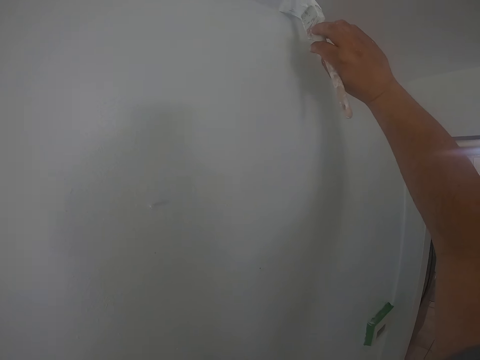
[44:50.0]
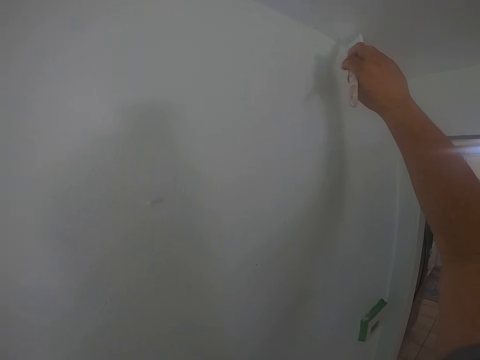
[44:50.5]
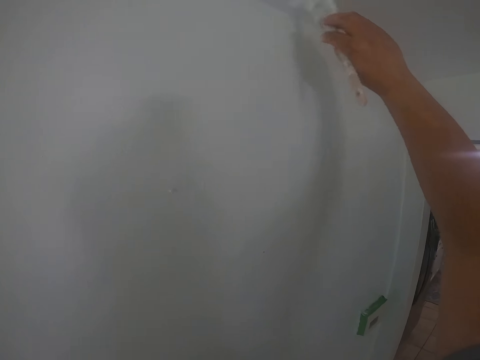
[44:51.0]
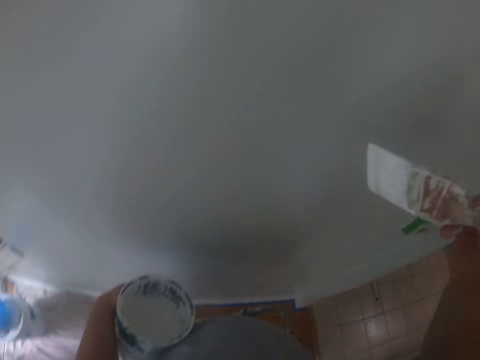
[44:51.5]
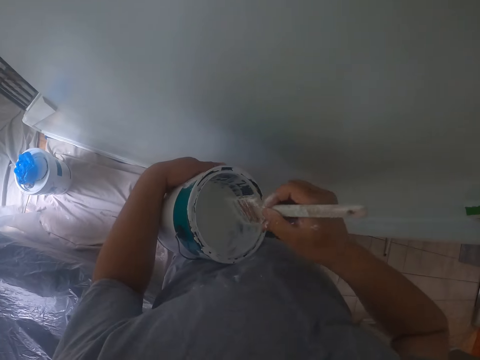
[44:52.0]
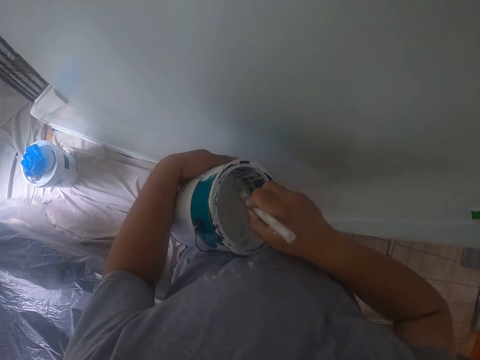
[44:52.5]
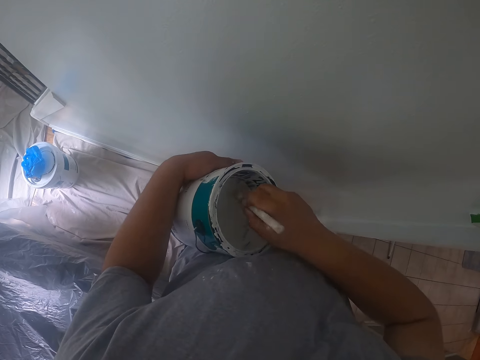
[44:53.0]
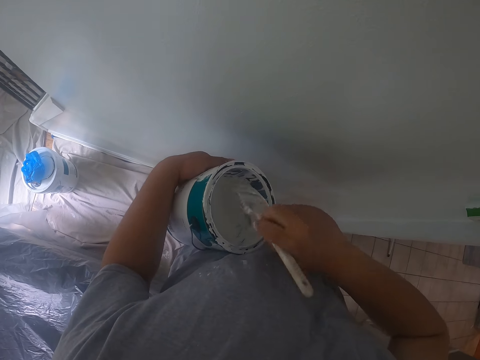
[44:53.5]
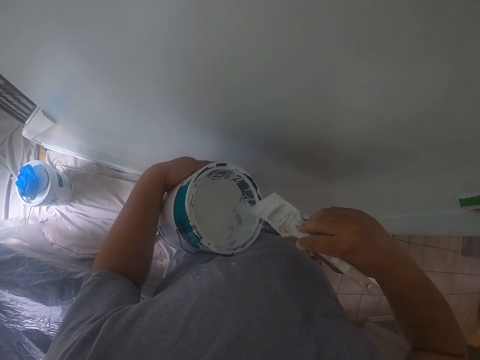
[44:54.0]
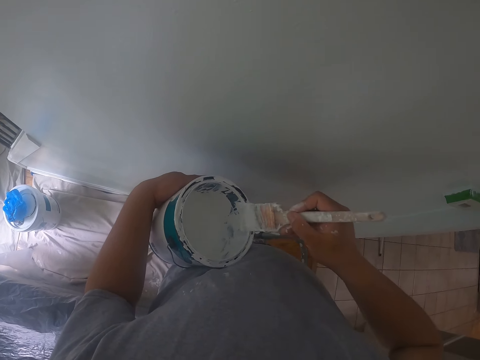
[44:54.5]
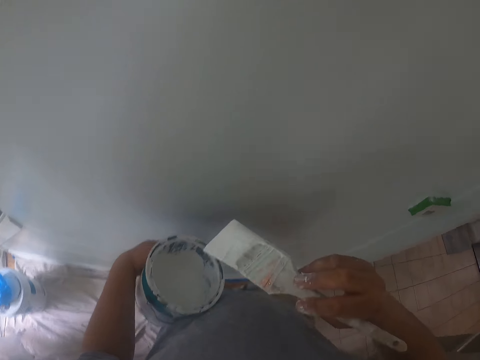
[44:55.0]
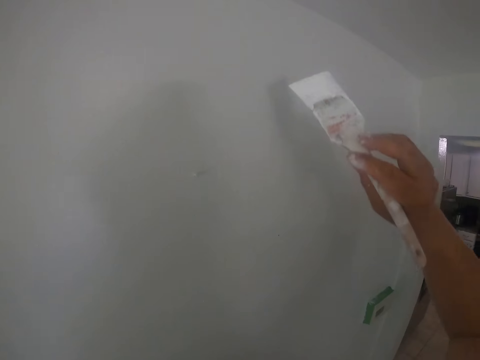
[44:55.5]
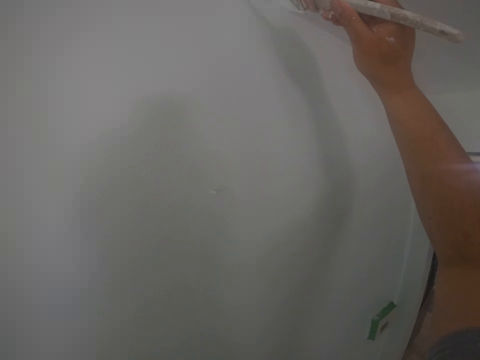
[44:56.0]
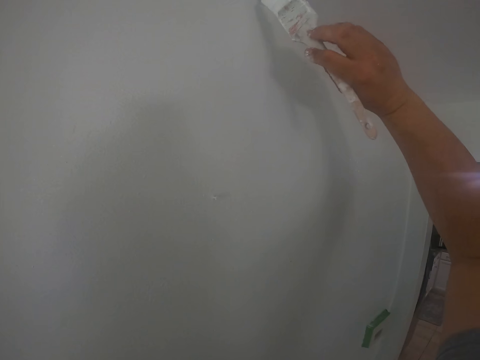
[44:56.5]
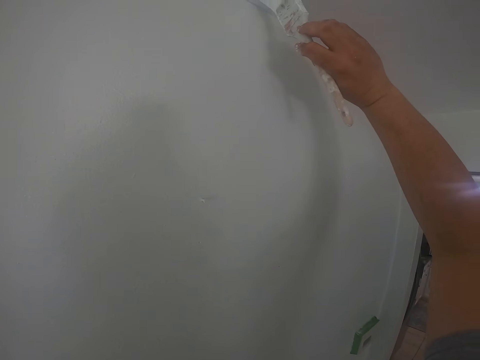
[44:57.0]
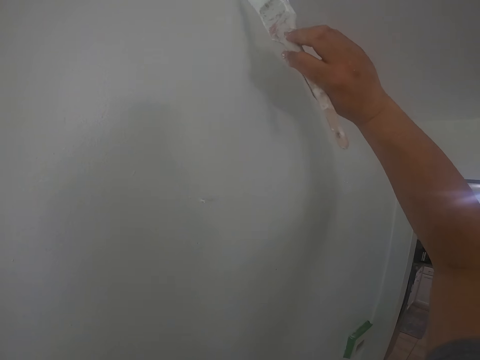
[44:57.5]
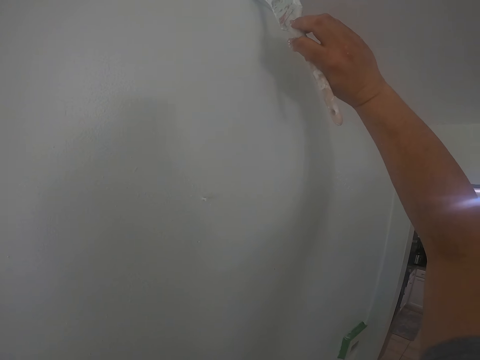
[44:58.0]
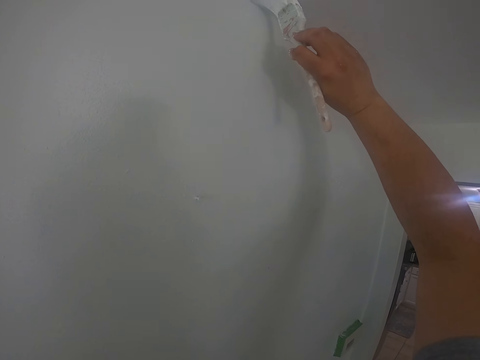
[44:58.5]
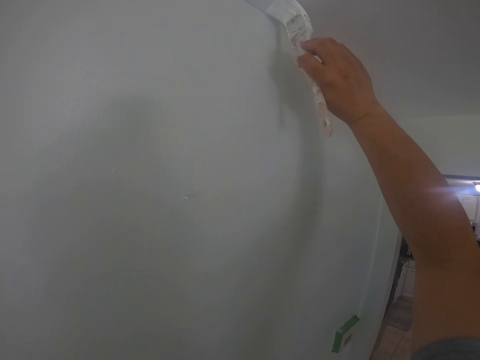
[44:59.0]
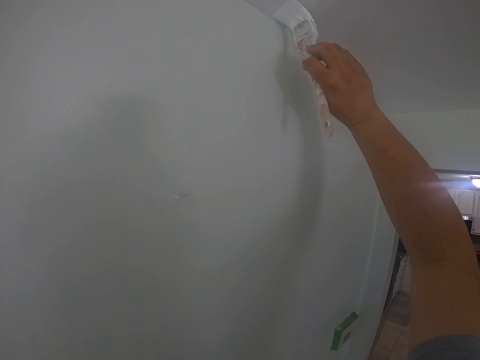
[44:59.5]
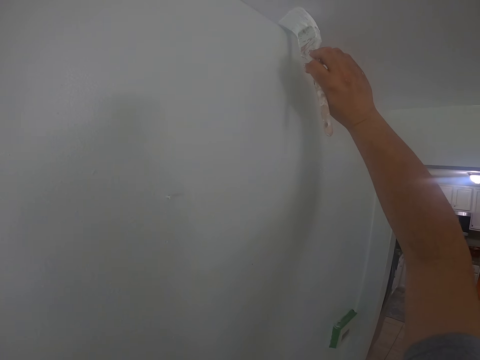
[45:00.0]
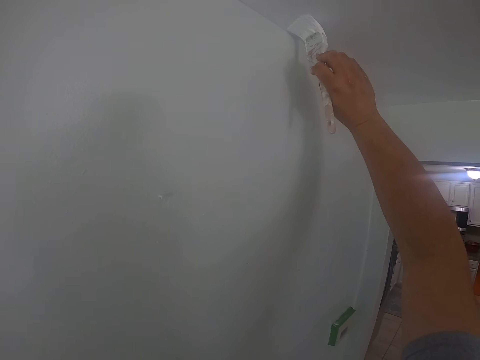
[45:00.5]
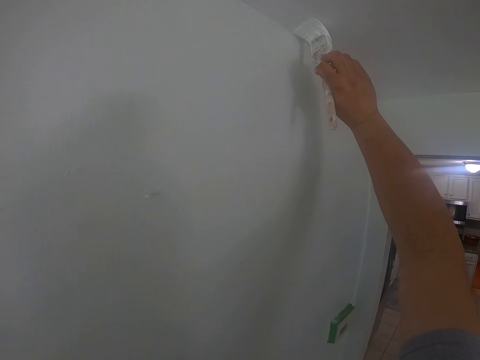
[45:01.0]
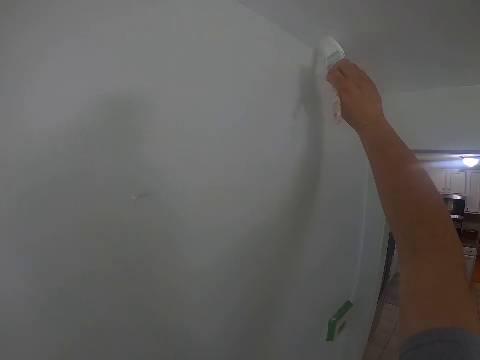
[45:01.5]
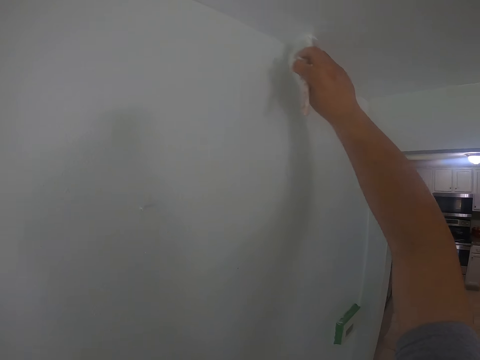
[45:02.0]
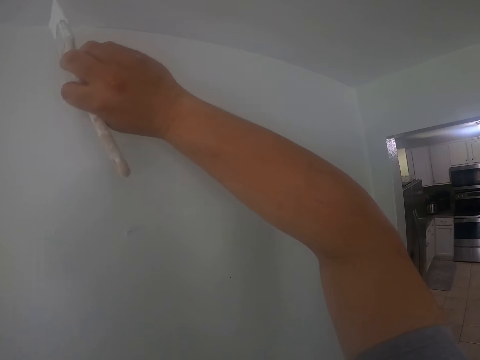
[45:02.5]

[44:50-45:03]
The camera wearer dips the paintbrush into the can of paint in his left hand. He cleans off paint on the paintbrush with the edge of the can. He paints the ceiling or wall with the paintbrush in his right hand.

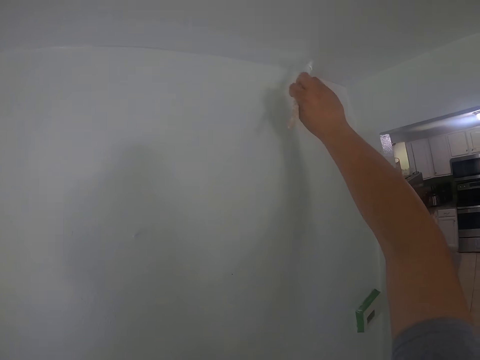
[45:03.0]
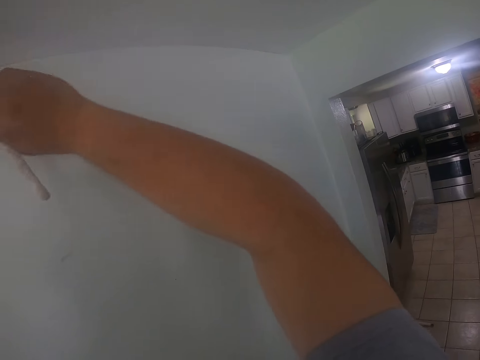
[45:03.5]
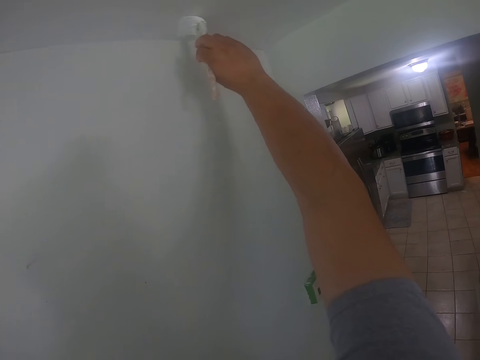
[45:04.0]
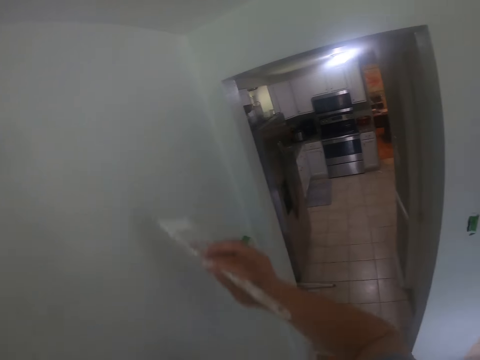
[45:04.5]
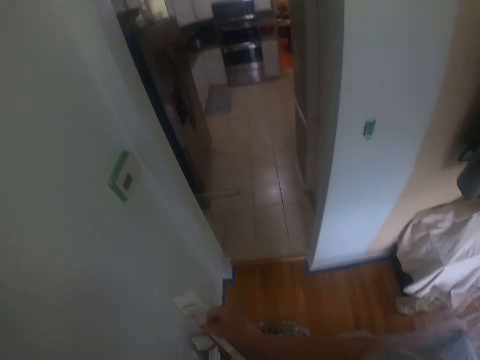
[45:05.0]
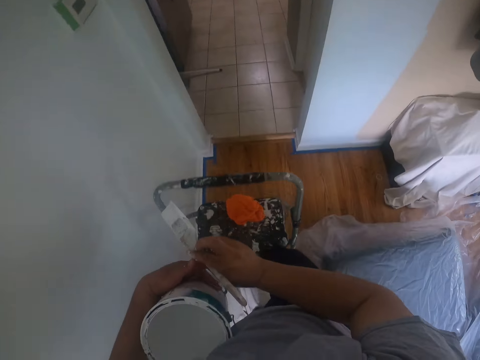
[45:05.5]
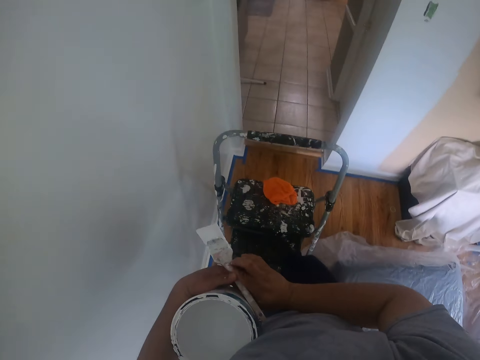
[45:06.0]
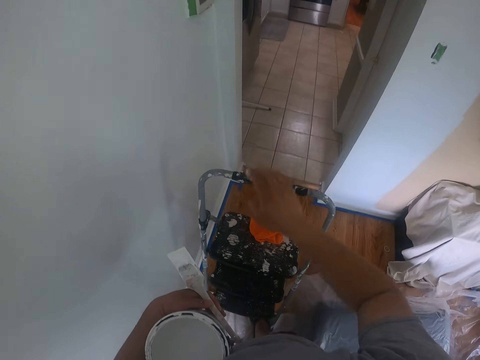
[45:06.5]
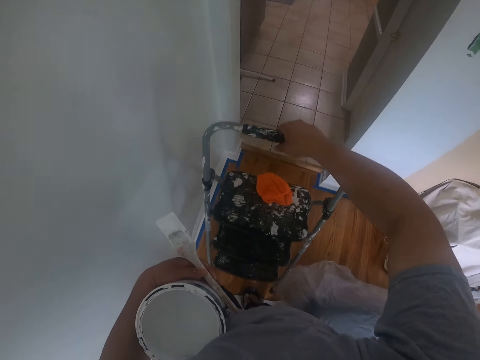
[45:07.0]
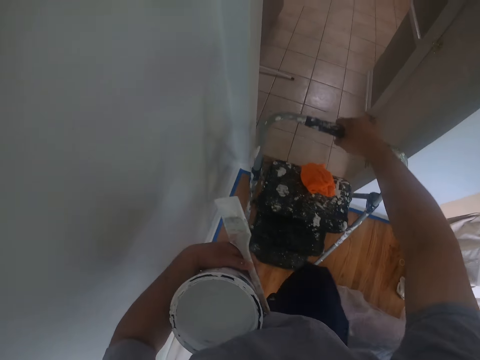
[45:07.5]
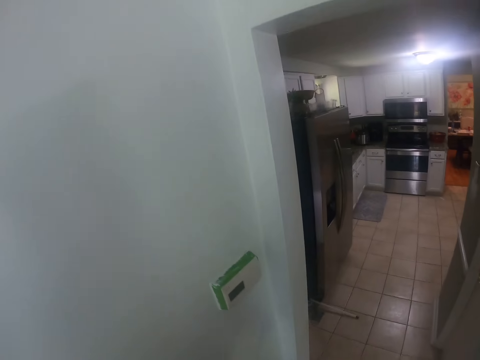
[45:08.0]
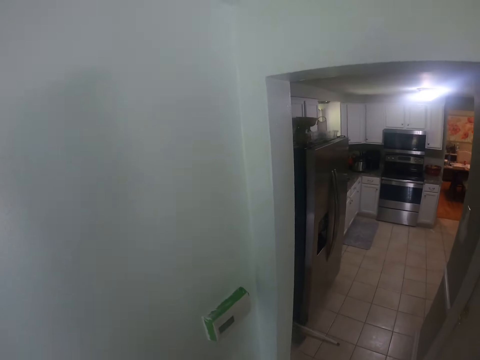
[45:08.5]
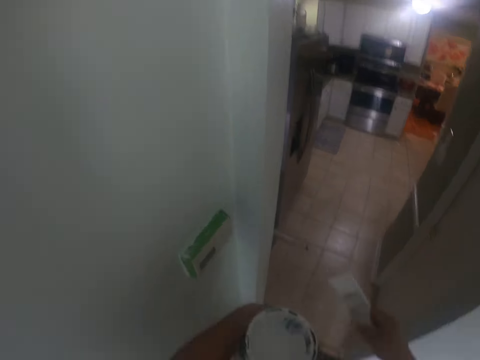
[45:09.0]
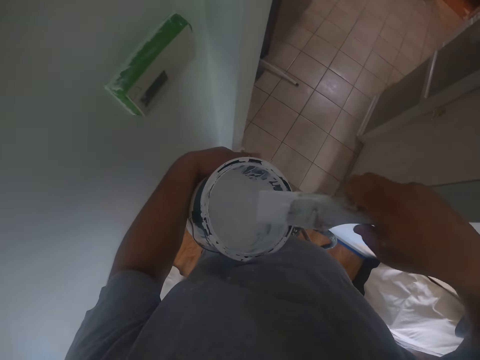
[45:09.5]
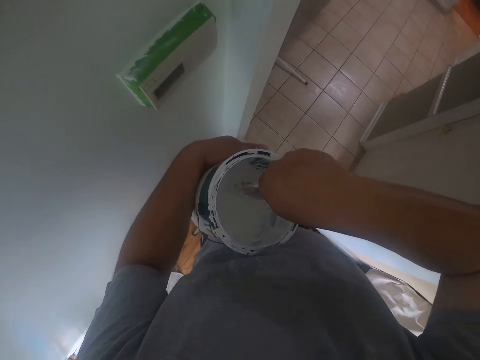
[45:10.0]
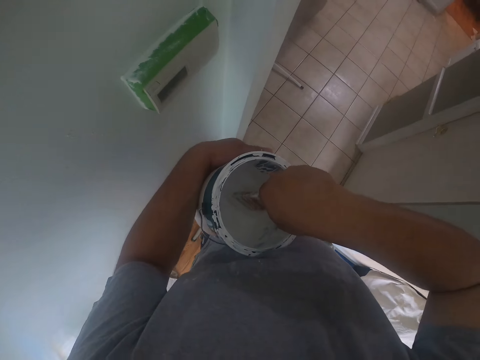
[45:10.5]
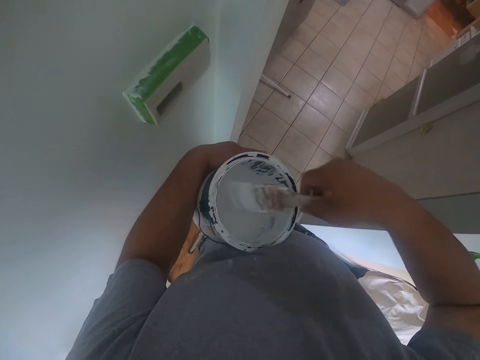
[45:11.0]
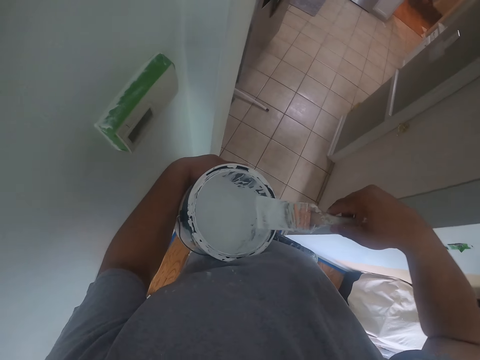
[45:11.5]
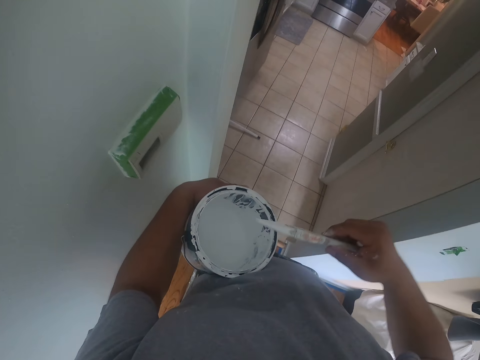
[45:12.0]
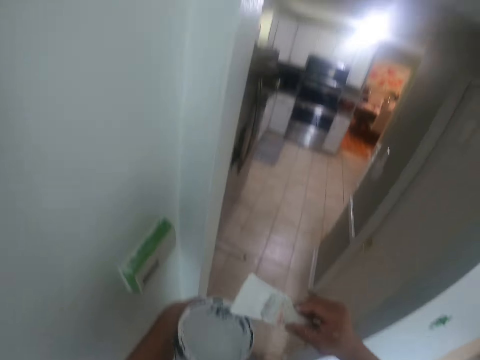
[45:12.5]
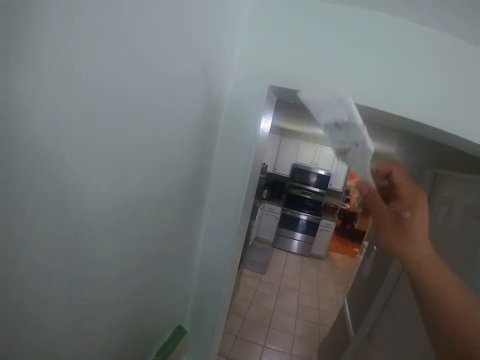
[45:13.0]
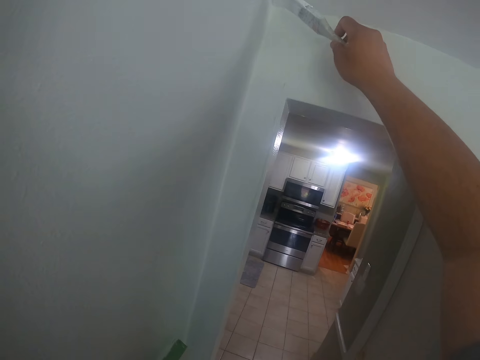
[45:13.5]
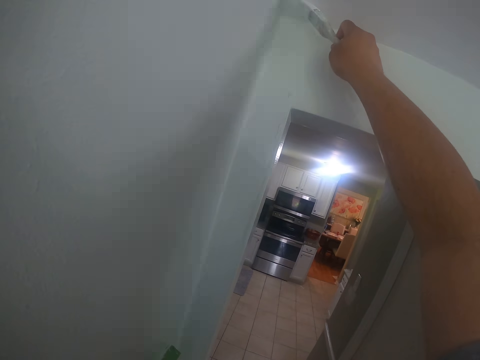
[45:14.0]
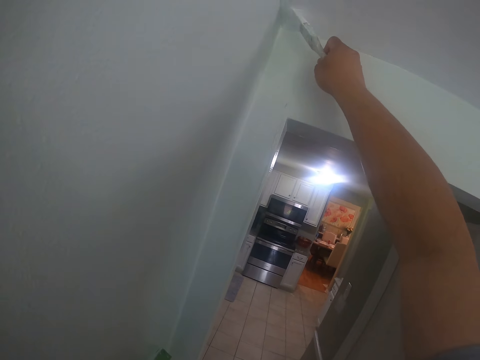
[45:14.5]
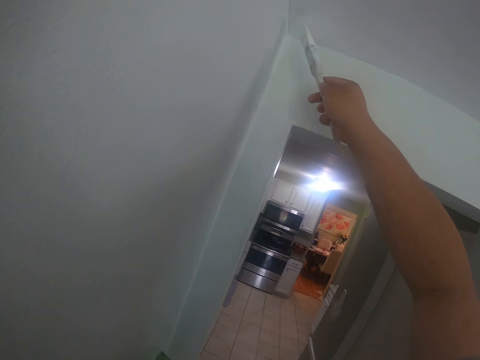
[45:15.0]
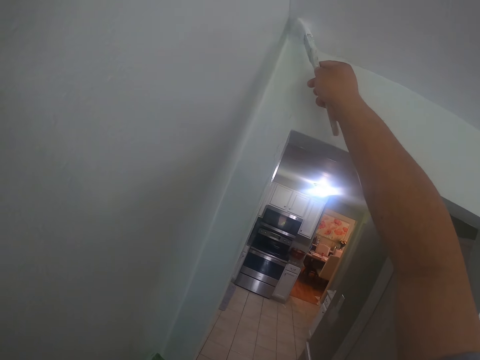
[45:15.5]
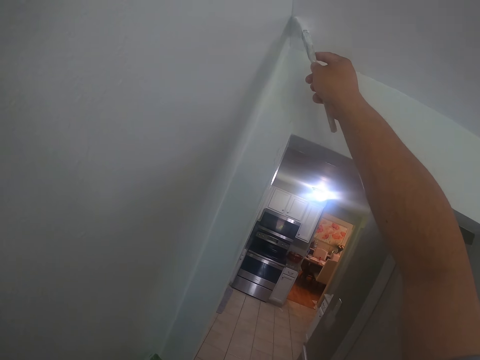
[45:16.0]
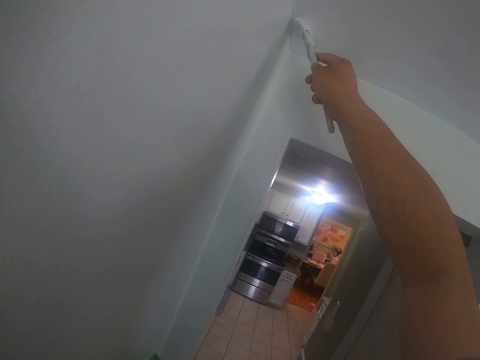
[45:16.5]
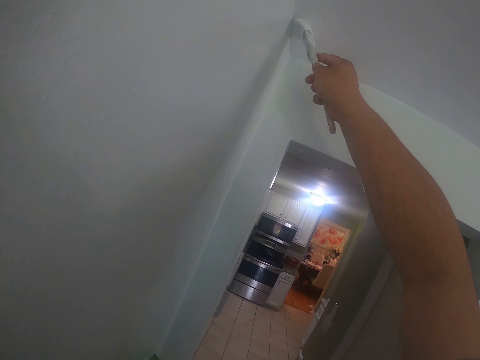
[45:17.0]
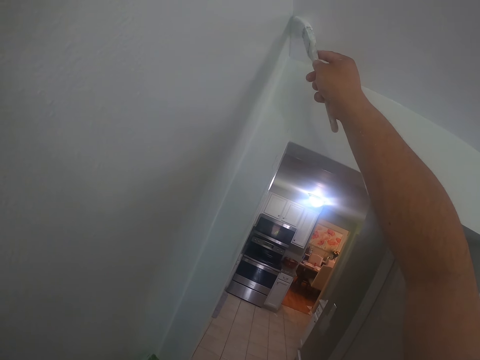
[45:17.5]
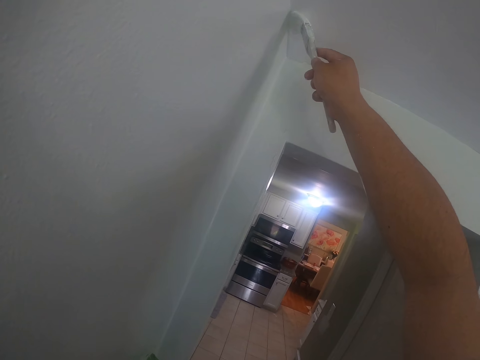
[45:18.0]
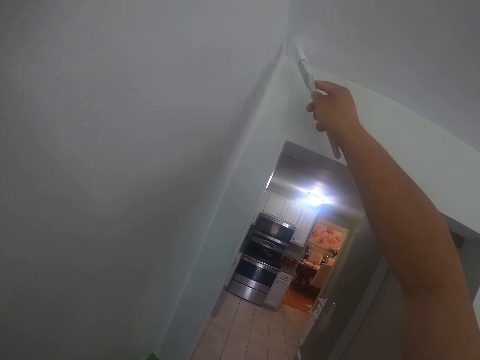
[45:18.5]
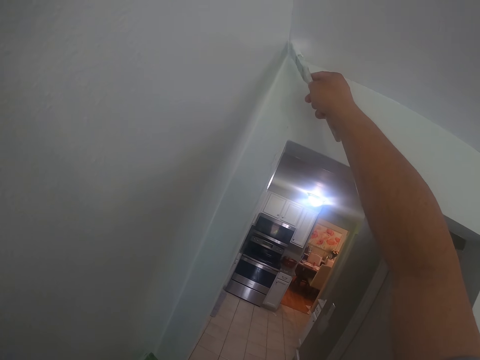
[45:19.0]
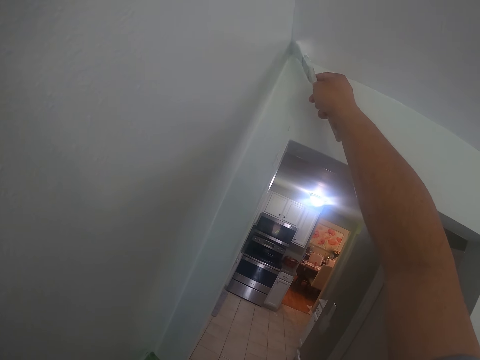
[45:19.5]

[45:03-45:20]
The camera wearer passes the paintbrush from his right hand to his left hand. He descends from the ladder. He moves a ladder on the floor with his right hand. He climbs the ladder. He passes the paintbrush from his left hand to his right hand. He dips the paintbrush into the can of paint in his left hand. He cleans off paint on the paintbrush with the edge of the can. He paints the ceiling or wall with the paintbrush in his right hand.
